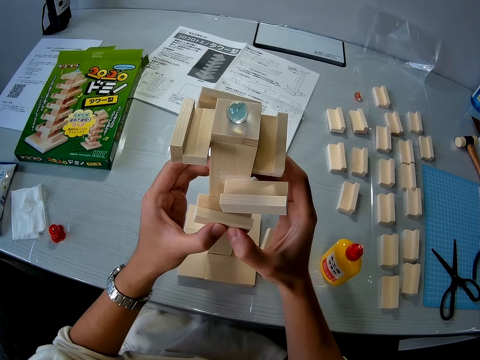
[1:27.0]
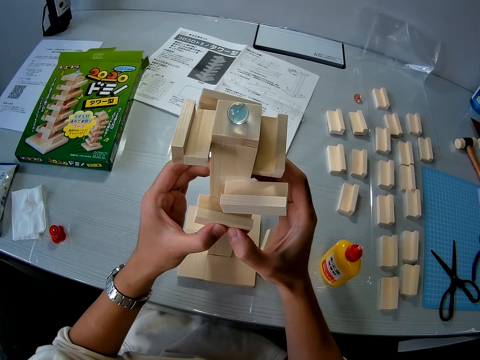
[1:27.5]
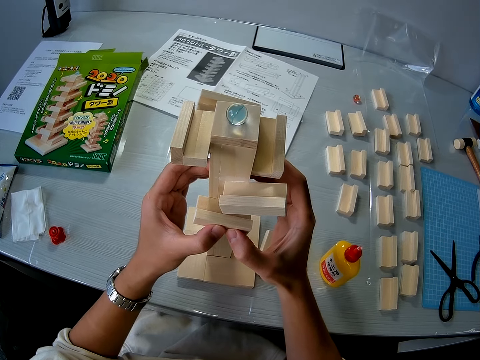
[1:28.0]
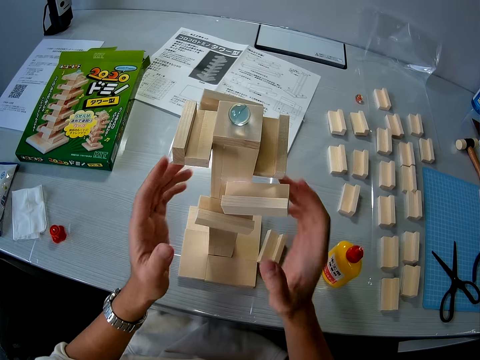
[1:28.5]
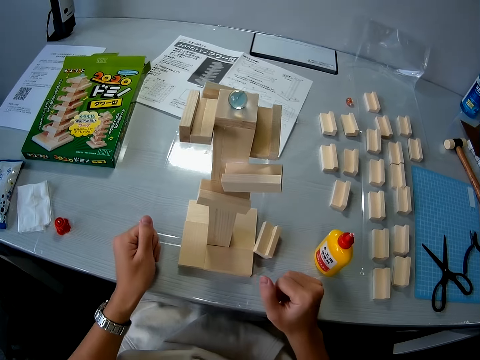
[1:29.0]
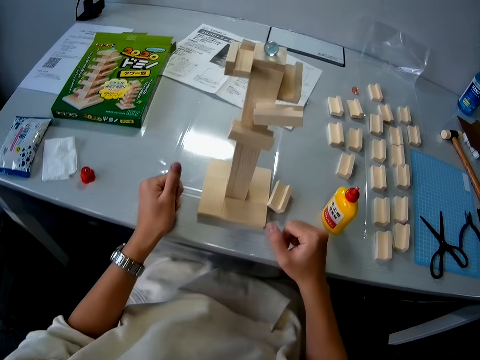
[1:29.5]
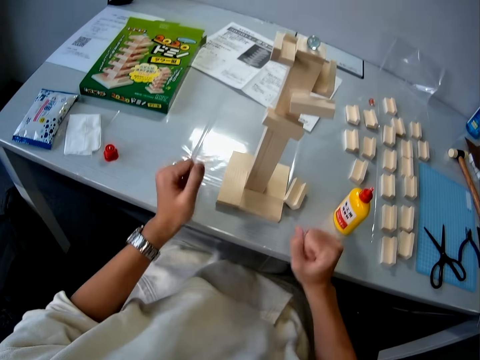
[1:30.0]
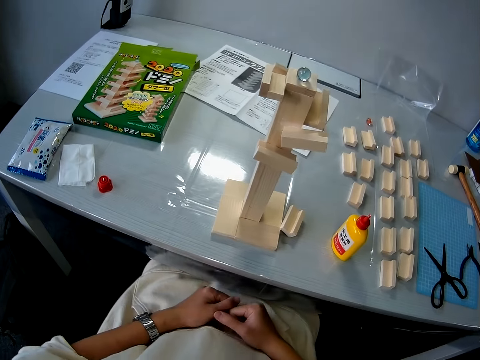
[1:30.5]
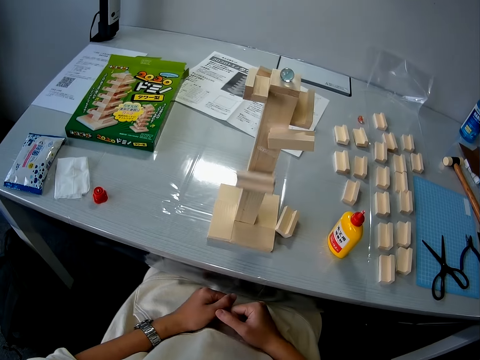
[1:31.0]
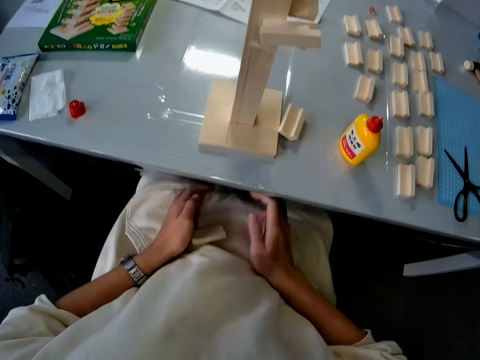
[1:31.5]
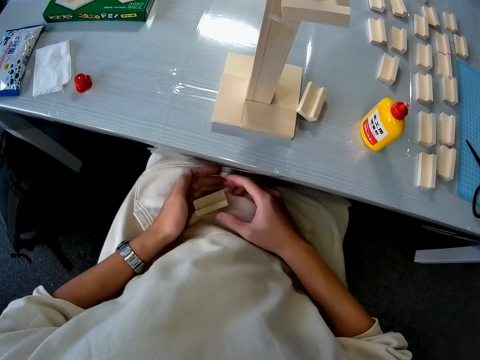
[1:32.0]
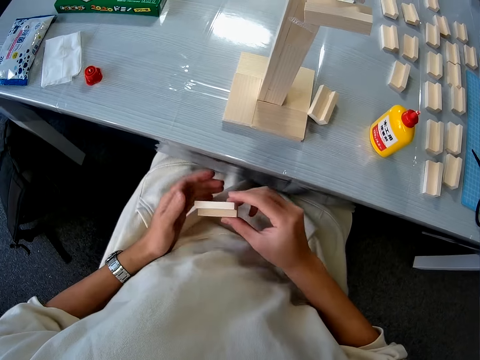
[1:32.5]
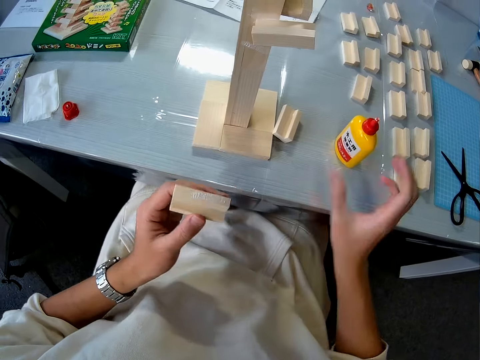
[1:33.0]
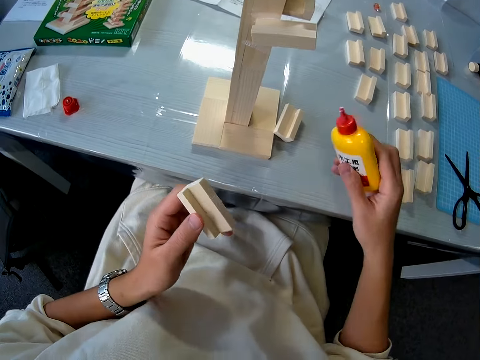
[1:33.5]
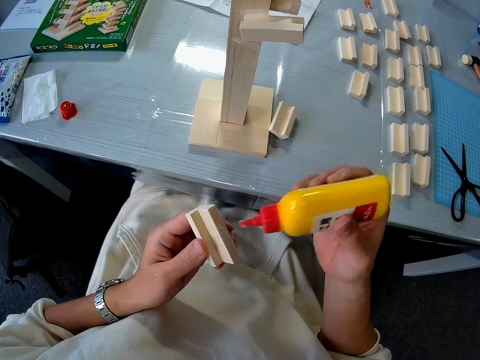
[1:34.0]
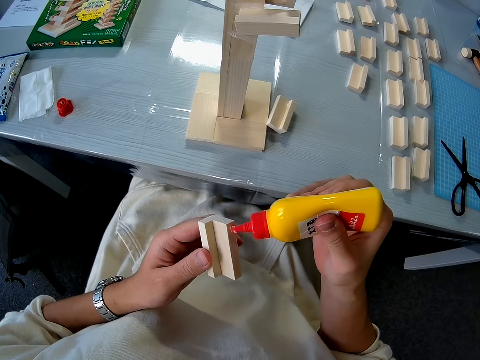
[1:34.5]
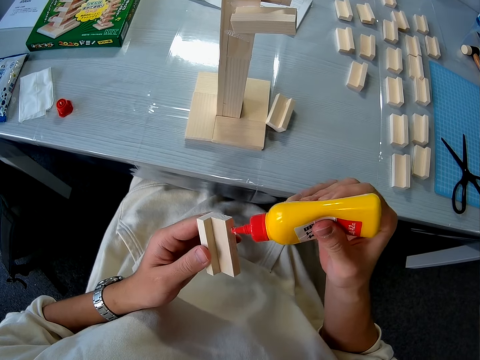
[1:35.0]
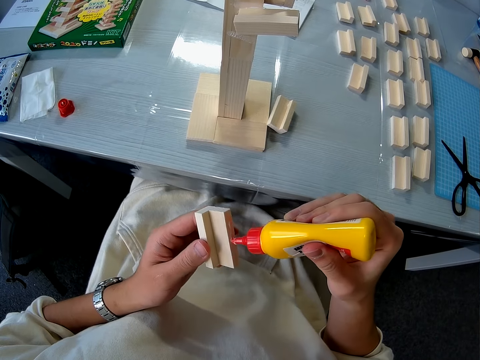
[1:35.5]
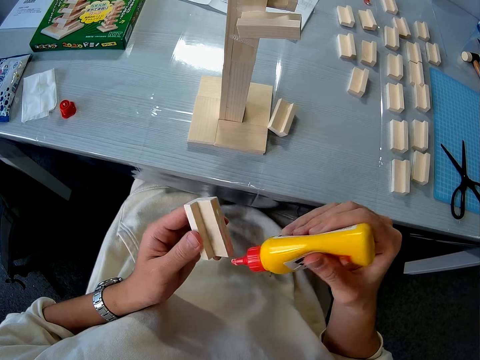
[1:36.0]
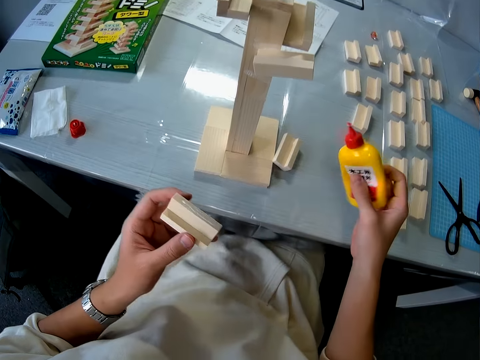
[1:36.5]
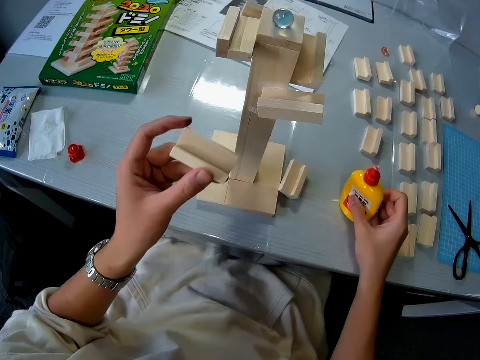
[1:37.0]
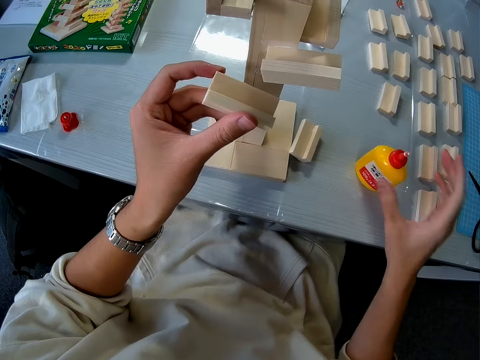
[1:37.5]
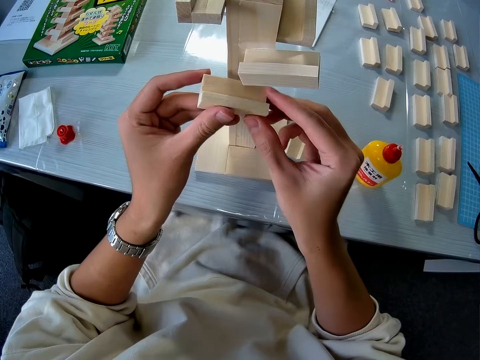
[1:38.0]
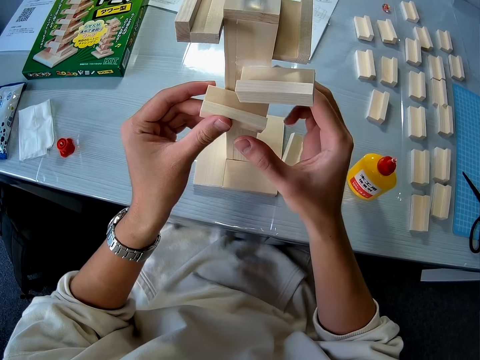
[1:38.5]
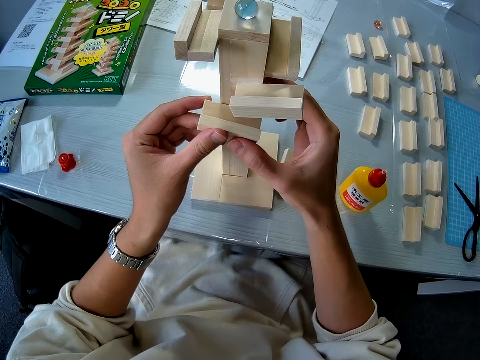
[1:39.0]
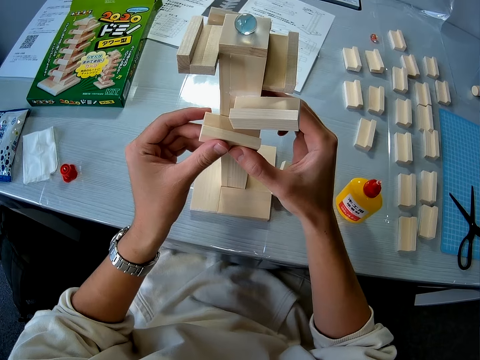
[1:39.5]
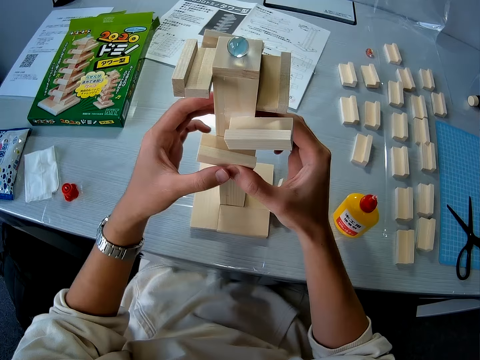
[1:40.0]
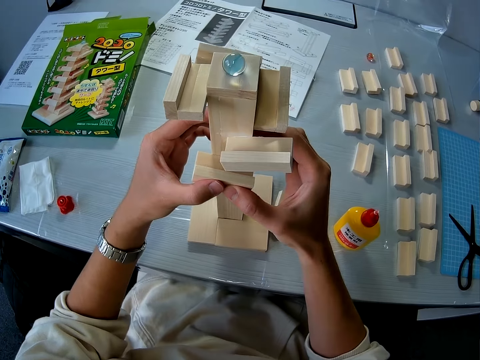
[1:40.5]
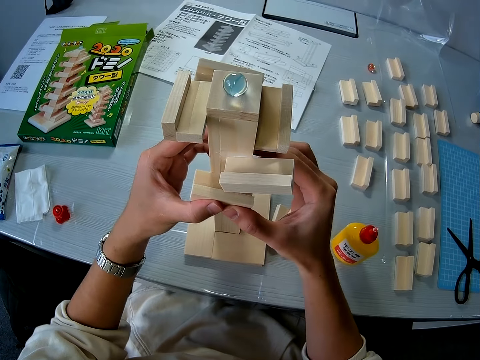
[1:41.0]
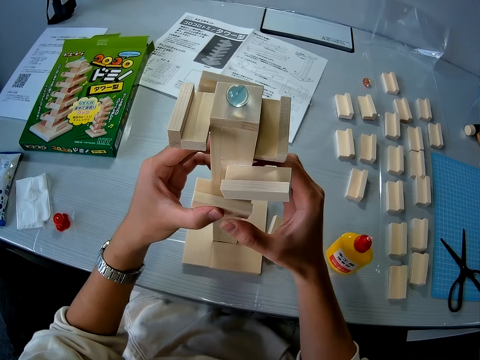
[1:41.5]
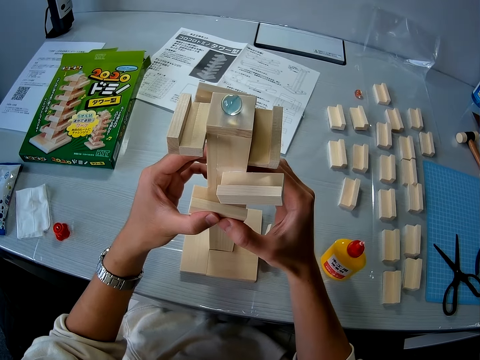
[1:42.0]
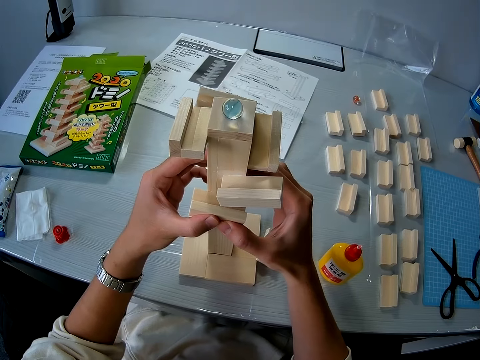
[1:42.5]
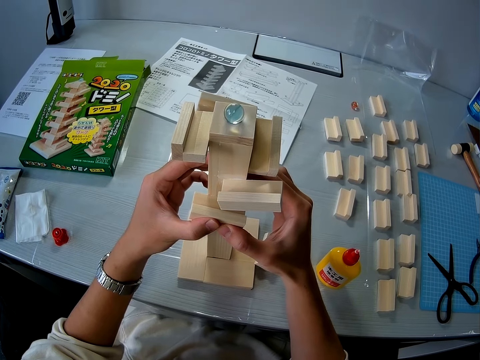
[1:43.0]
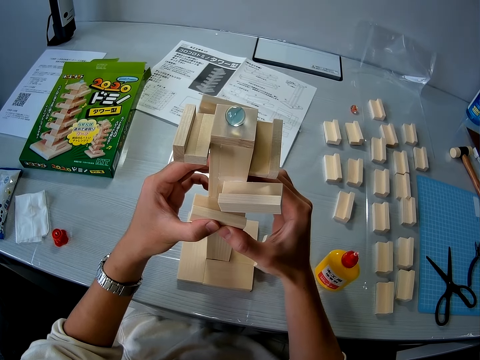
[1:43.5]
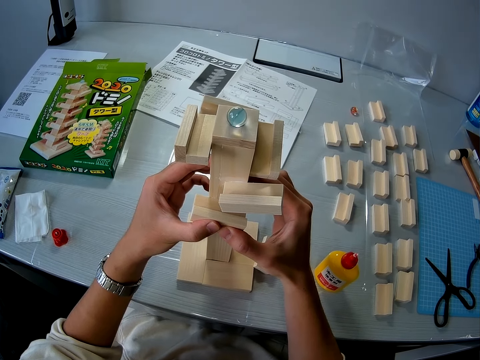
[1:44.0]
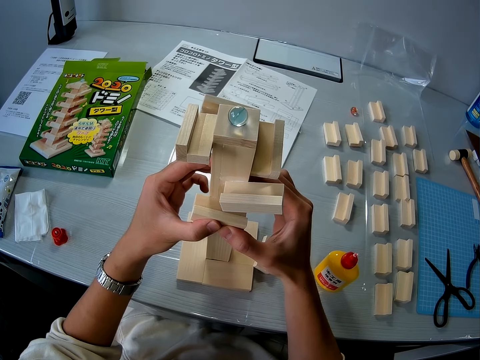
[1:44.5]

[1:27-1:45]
The camera wearer removes both hands from the wooden mechanical model on the table. He picks up a piece of wood and picks up the glue on the table. He applies glue to the second wooden mechanical piece in his left hand. He drops the glue container on the table. He connects the second wooden mechanical piece to the wooden mechanical model on the table.

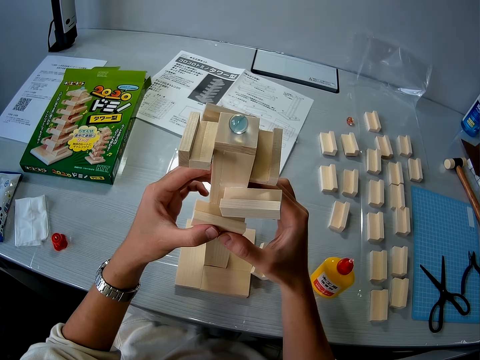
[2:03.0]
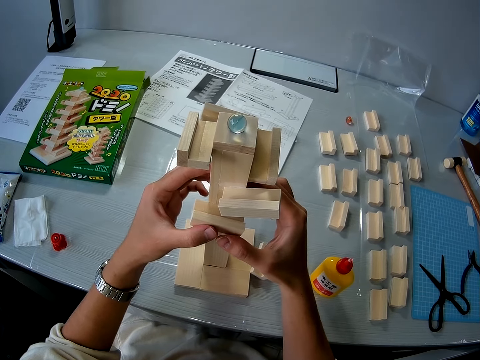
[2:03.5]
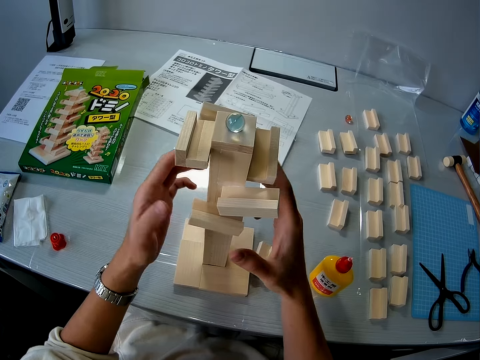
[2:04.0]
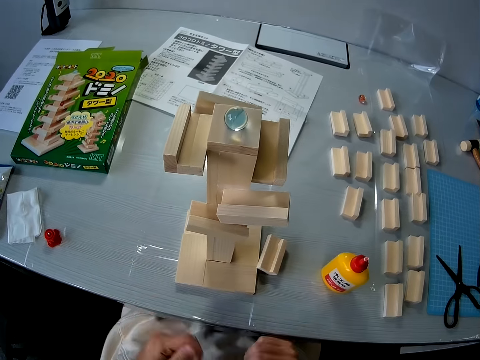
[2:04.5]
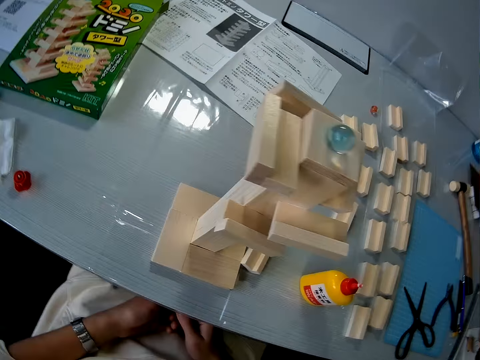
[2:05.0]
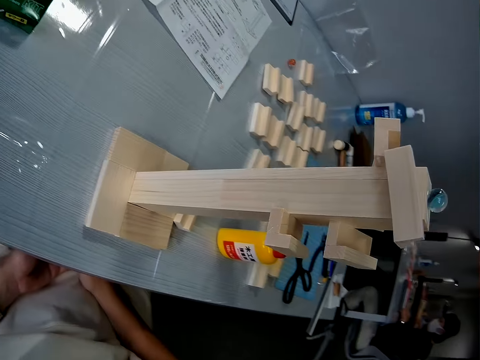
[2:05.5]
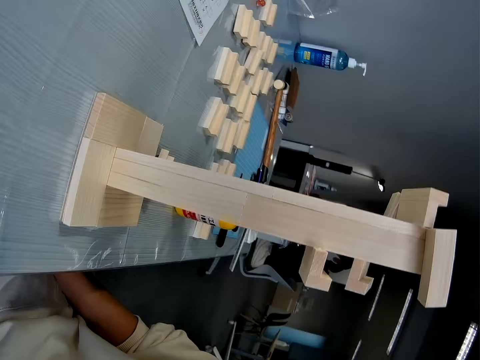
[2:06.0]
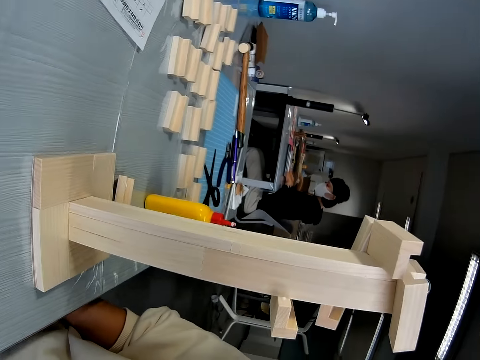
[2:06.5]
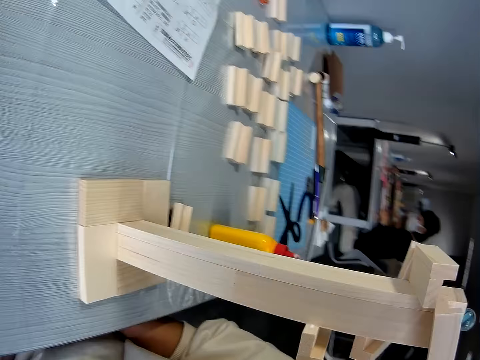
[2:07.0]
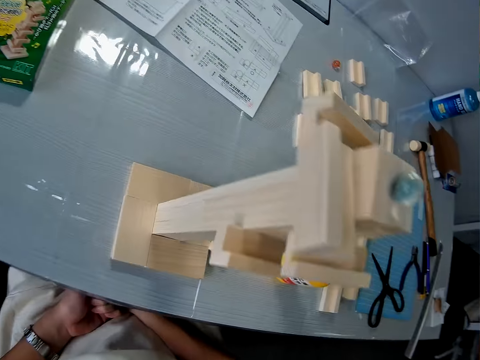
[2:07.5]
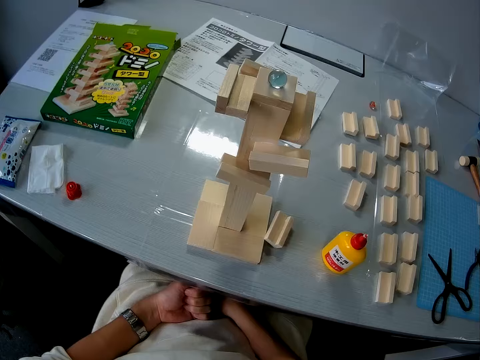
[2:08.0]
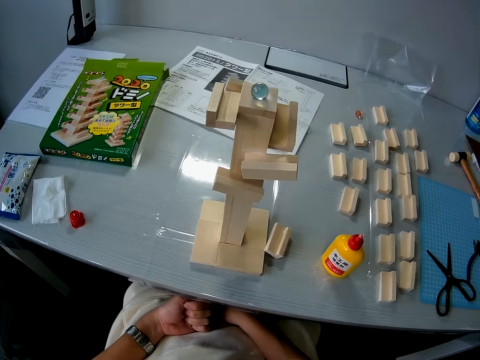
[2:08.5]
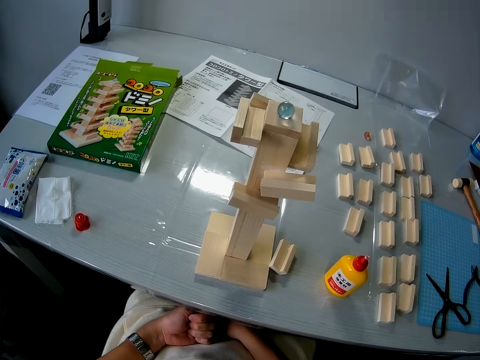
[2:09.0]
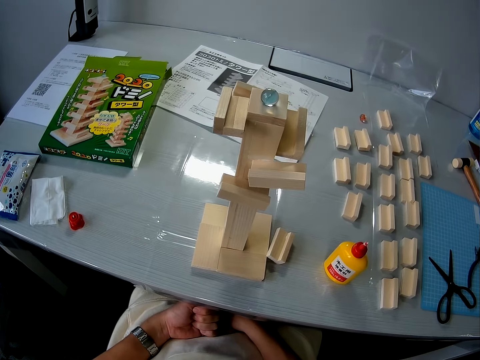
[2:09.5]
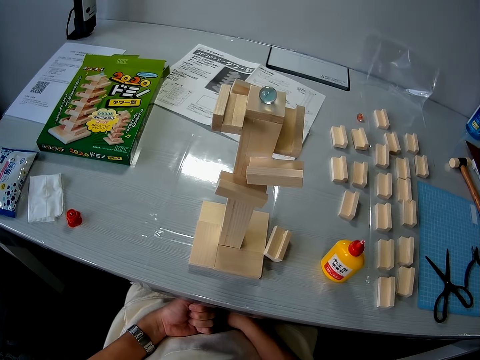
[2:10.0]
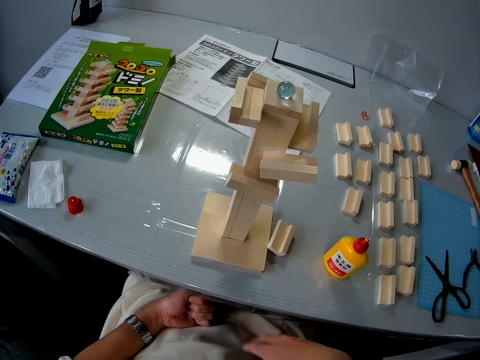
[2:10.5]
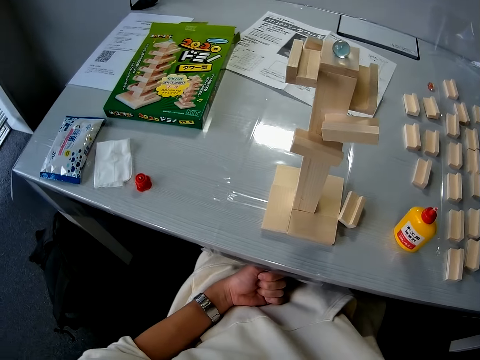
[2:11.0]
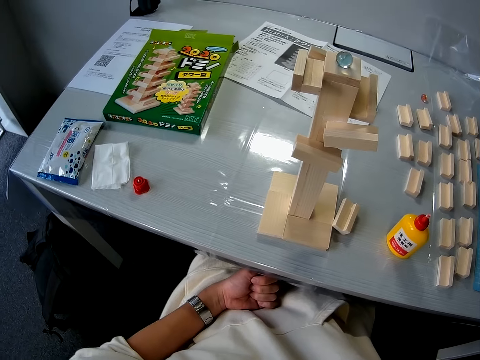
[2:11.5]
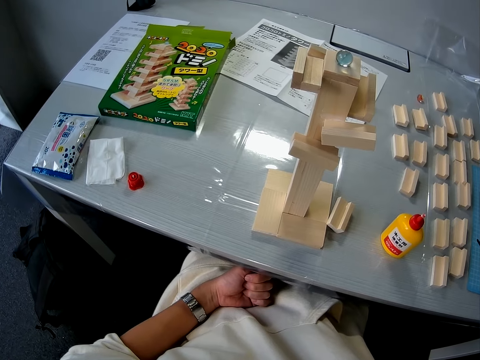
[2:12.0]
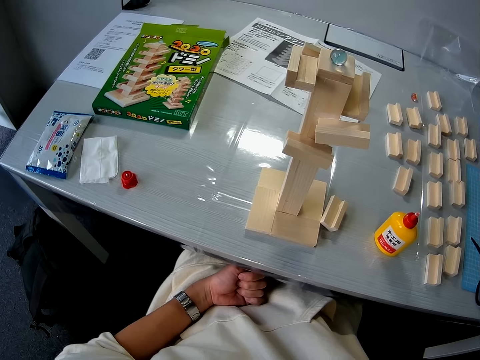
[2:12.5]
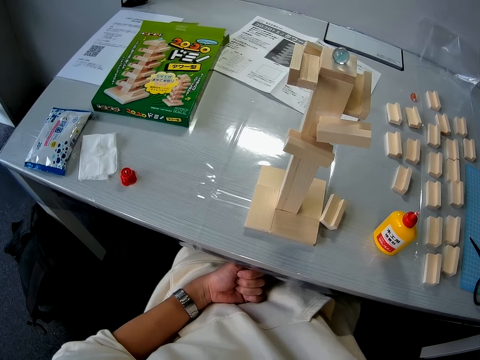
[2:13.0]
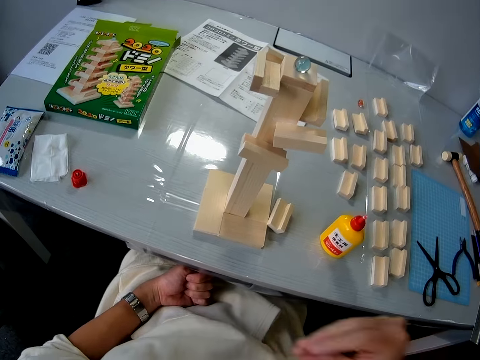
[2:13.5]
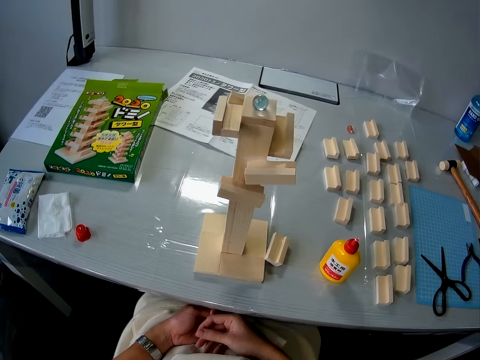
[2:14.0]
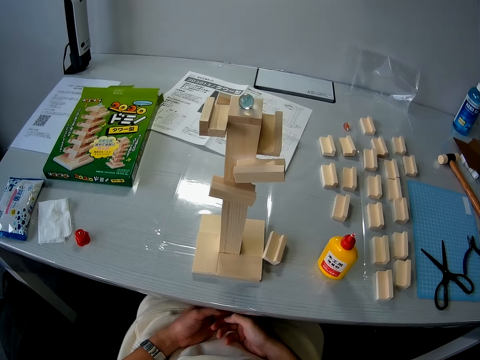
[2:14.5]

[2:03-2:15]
The camera wearer removes both hands from the wooden mechanical model on the table.
